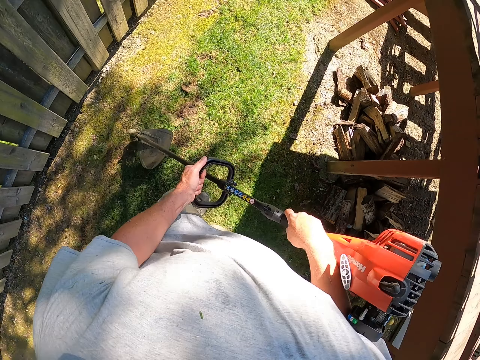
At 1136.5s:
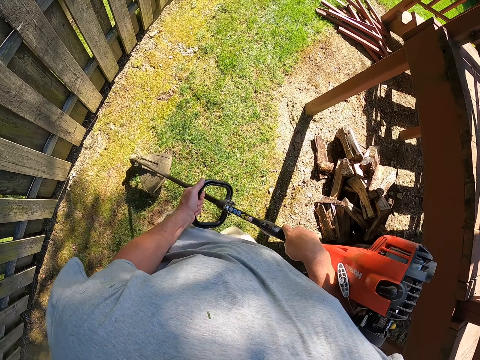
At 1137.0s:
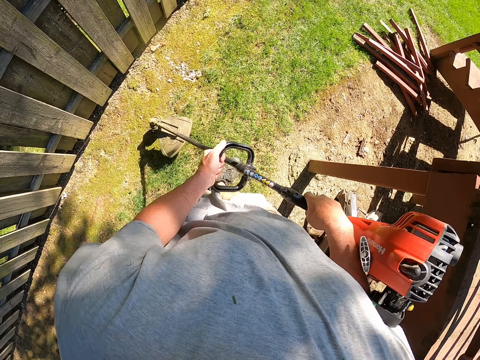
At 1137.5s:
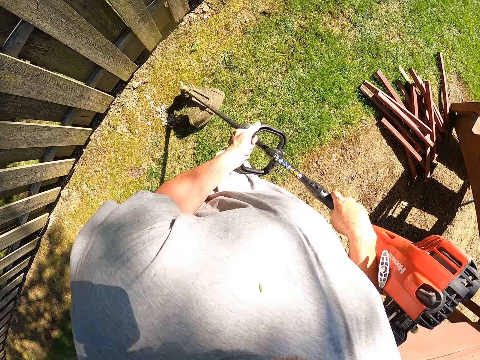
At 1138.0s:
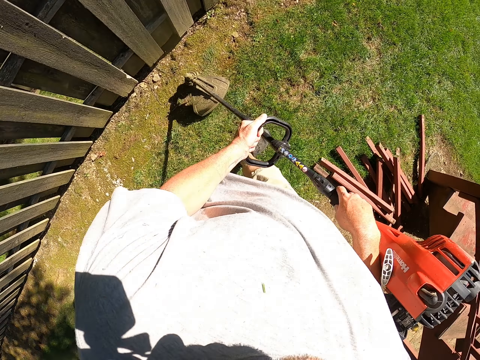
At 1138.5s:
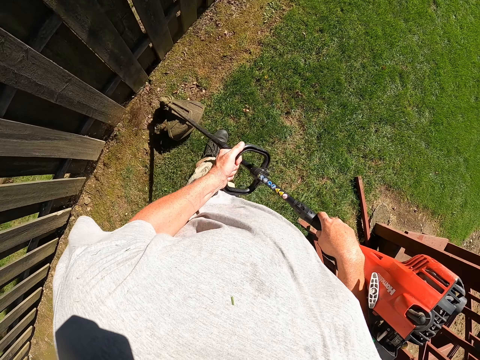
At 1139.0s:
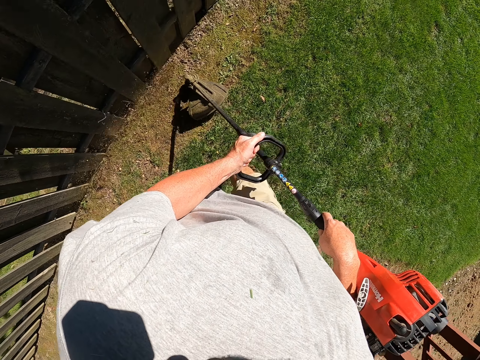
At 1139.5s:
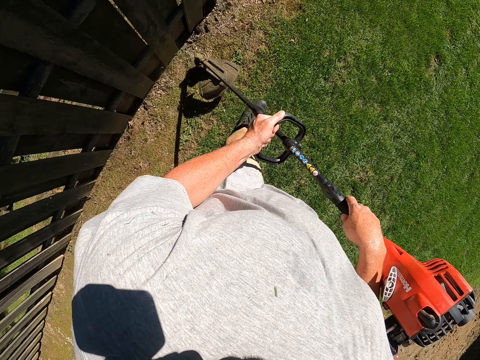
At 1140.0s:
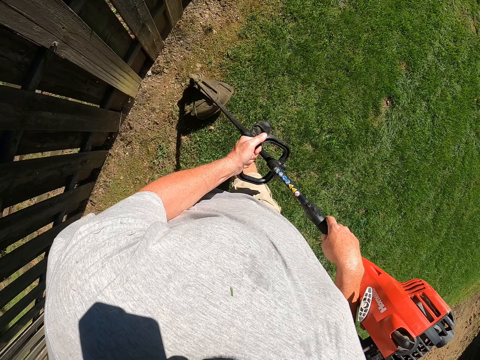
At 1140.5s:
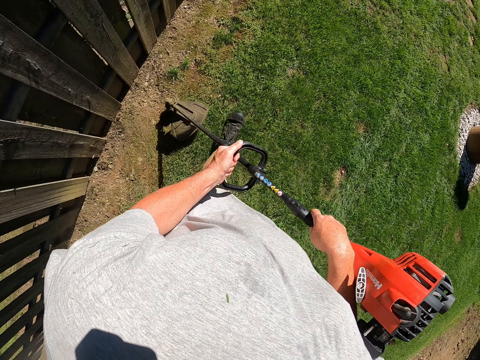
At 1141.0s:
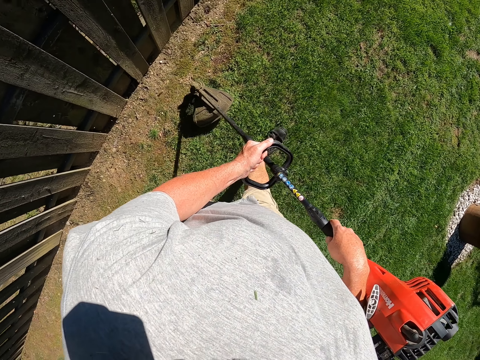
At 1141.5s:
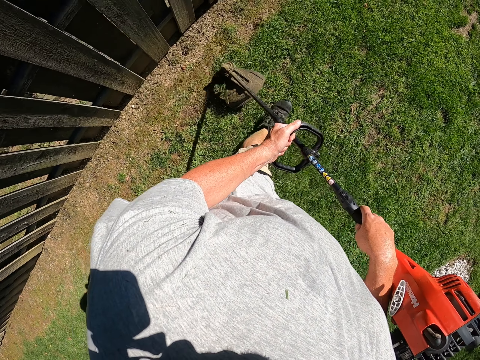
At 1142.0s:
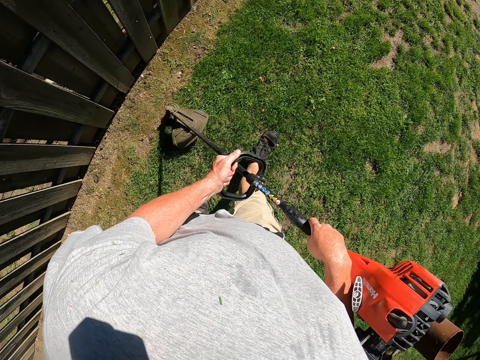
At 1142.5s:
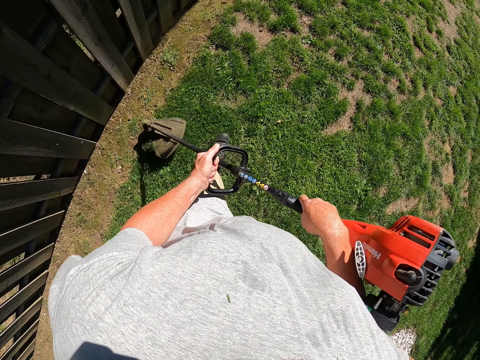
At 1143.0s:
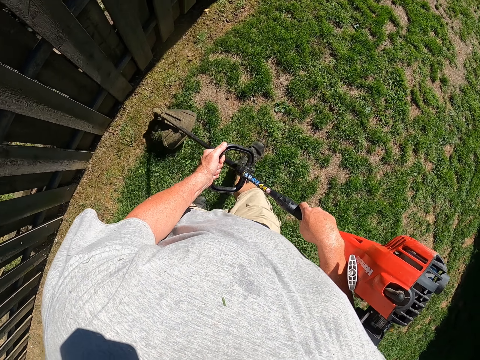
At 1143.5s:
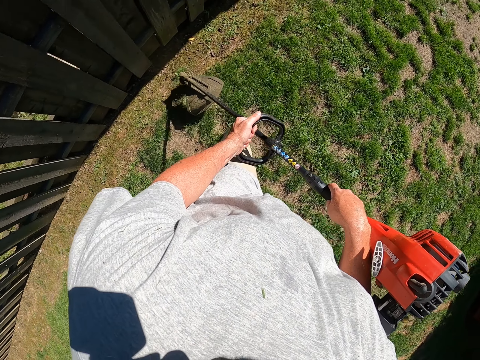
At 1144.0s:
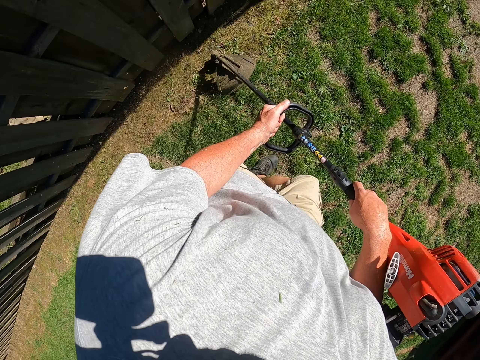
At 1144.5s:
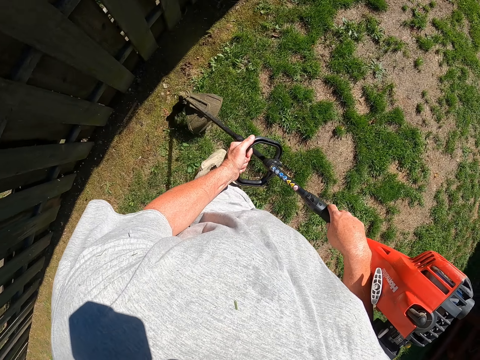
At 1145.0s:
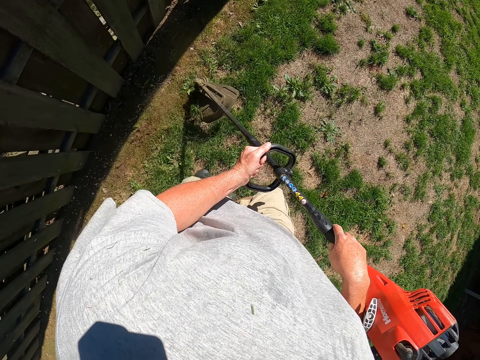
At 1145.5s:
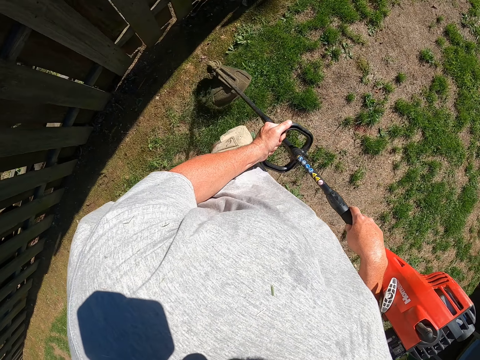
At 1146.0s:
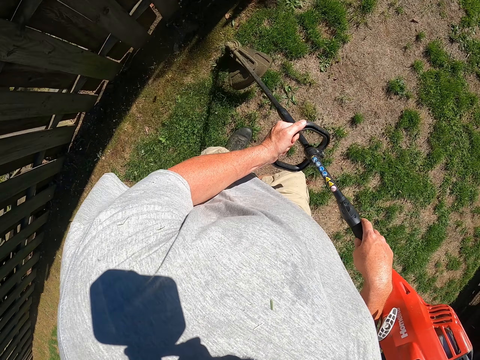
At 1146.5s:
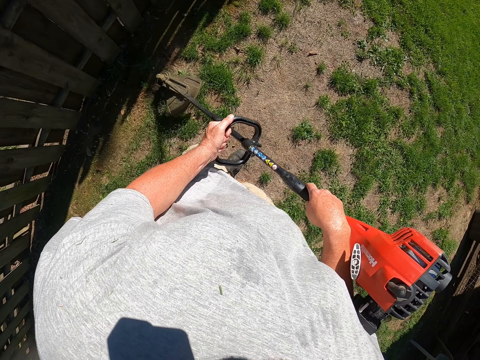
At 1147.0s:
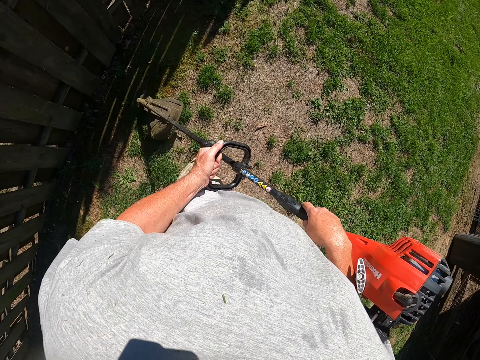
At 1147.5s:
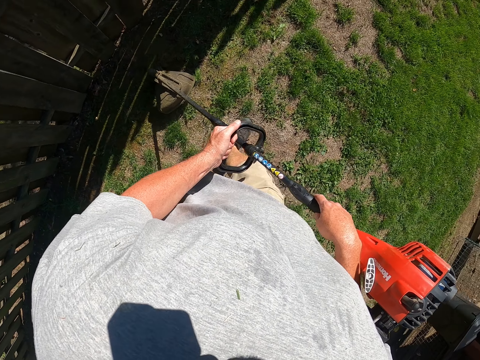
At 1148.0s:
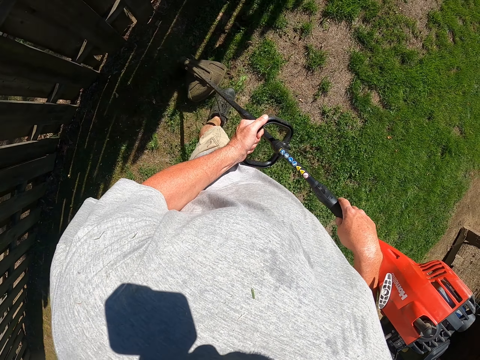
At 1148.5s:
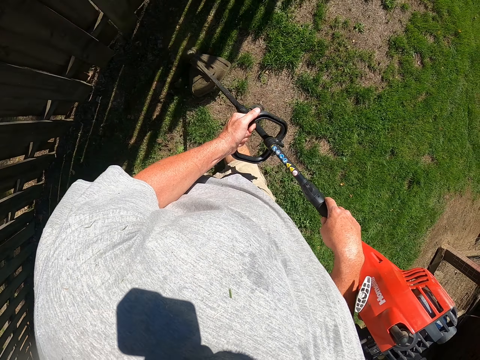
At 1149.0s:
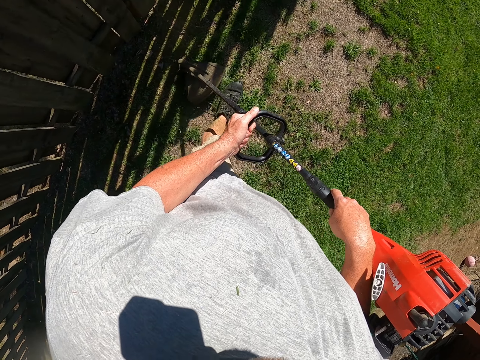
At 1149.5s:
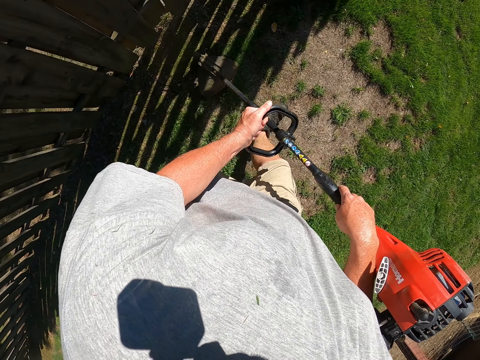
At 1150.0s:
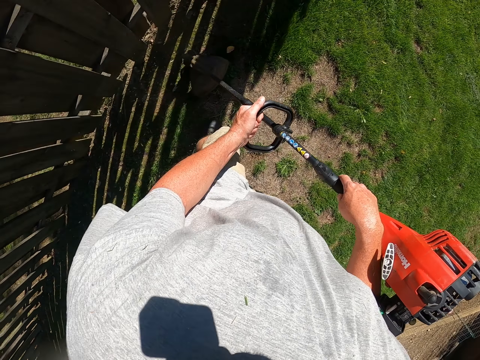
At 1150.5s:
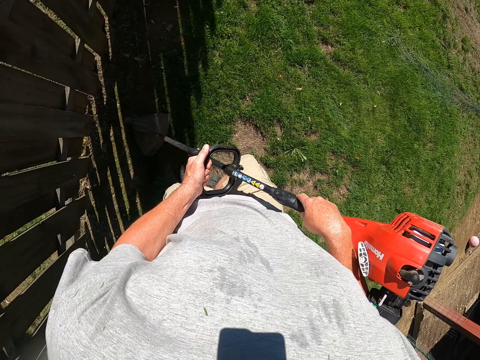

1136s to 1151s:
The camera wearer walks around the garden. They cut grass with a grass cutter. They cut grass with the grass cutter again. They walk around the garden. They cut grass with the grass cutter. They cut grass with the grass cutter repeatedly.

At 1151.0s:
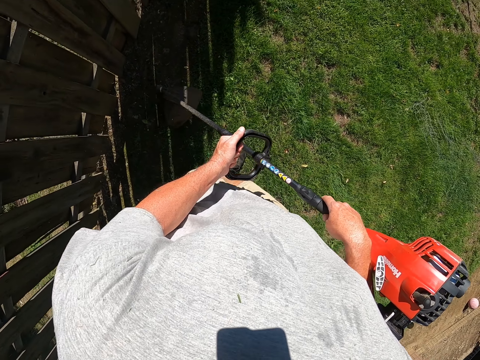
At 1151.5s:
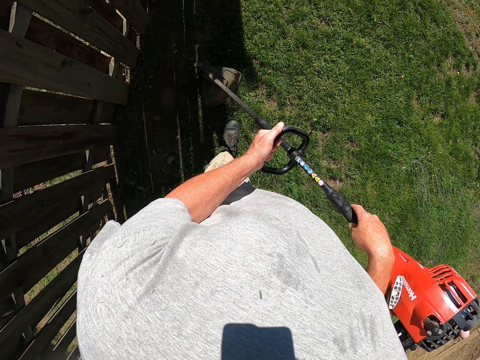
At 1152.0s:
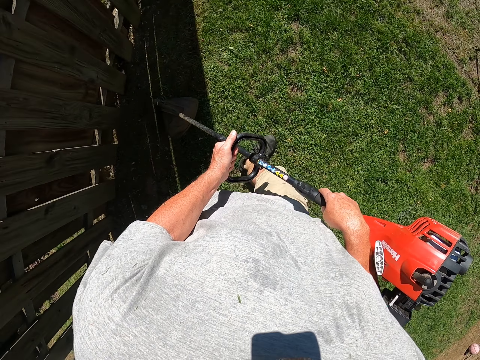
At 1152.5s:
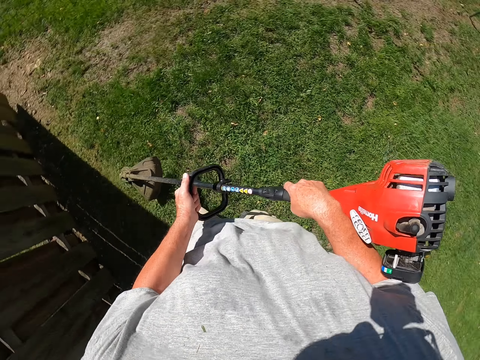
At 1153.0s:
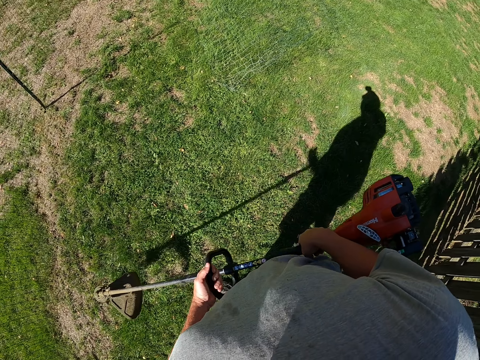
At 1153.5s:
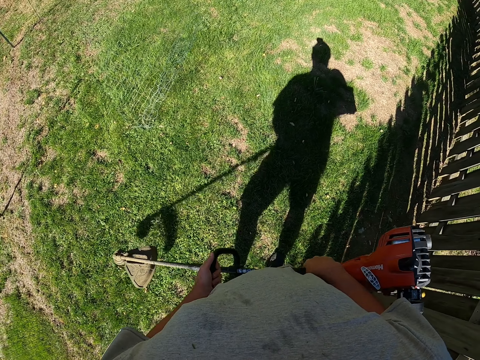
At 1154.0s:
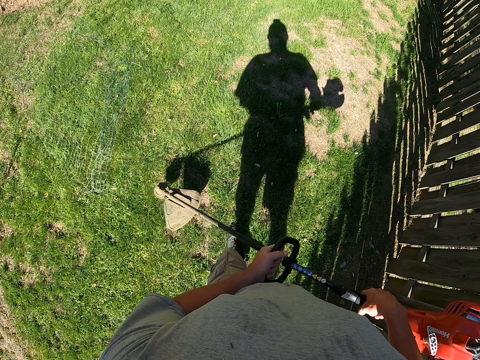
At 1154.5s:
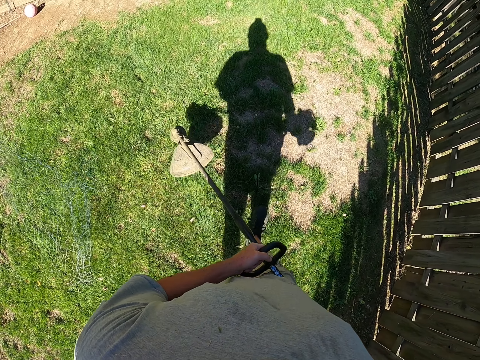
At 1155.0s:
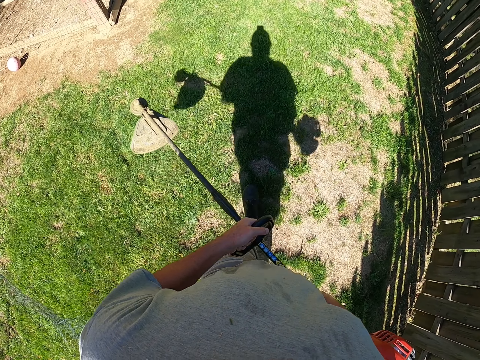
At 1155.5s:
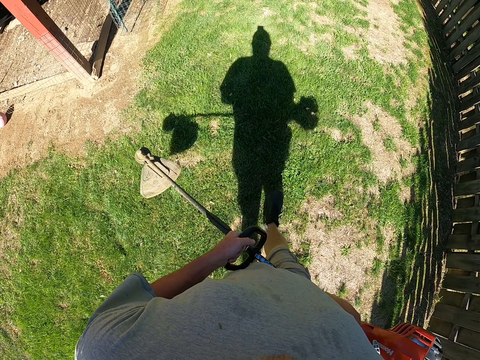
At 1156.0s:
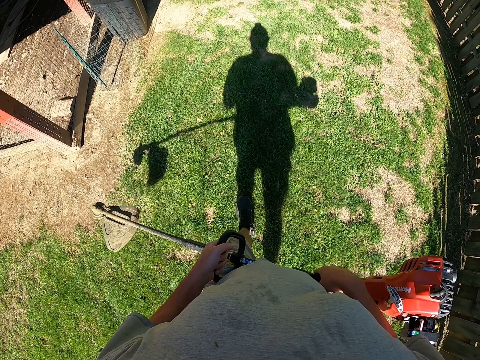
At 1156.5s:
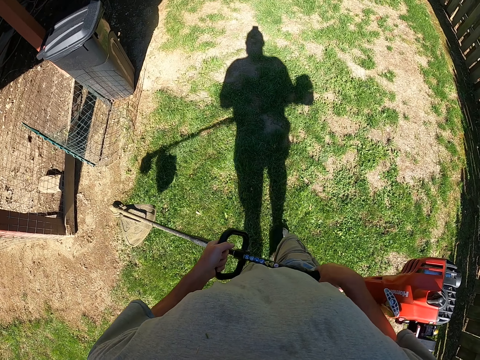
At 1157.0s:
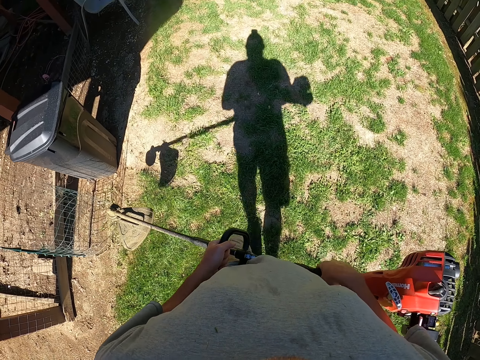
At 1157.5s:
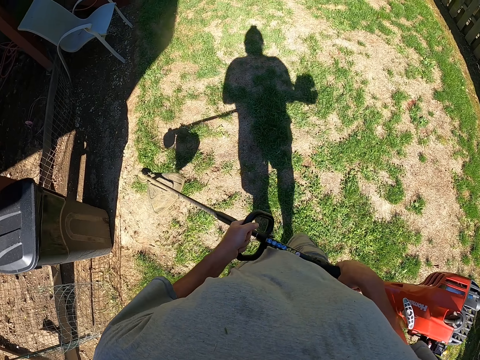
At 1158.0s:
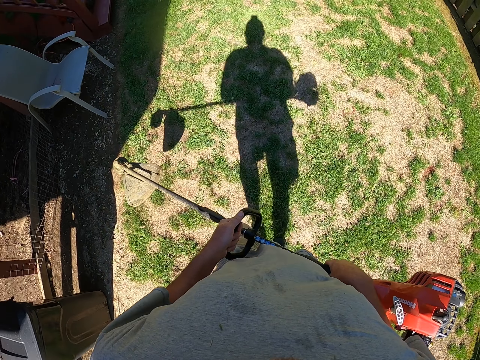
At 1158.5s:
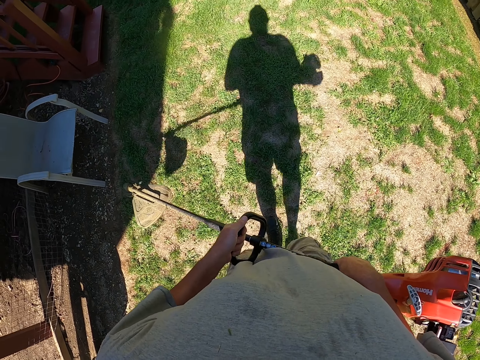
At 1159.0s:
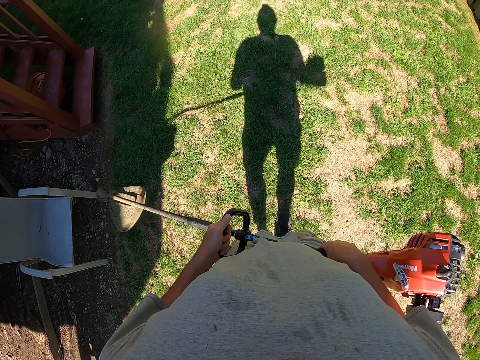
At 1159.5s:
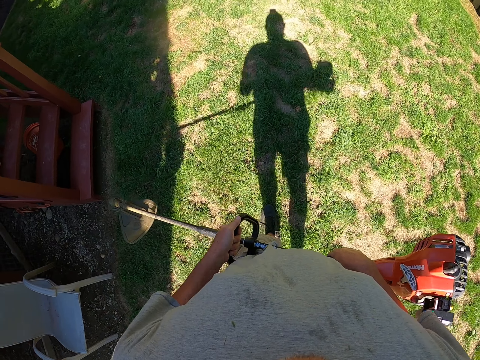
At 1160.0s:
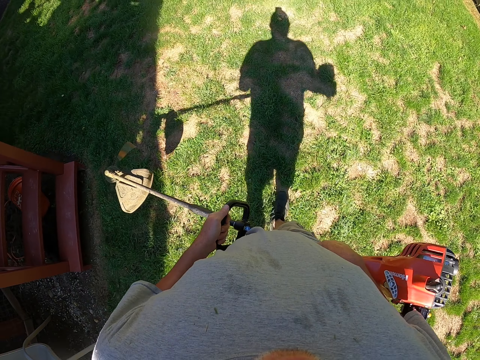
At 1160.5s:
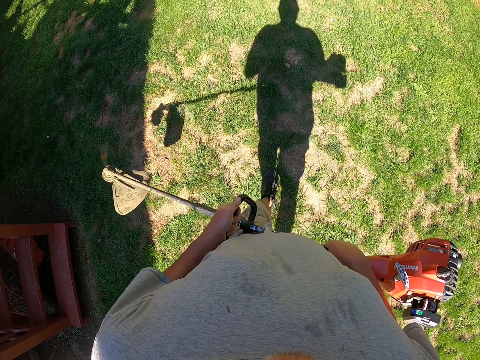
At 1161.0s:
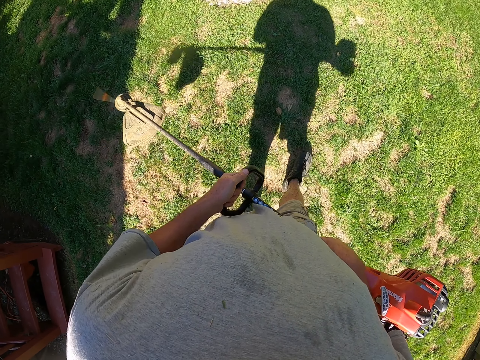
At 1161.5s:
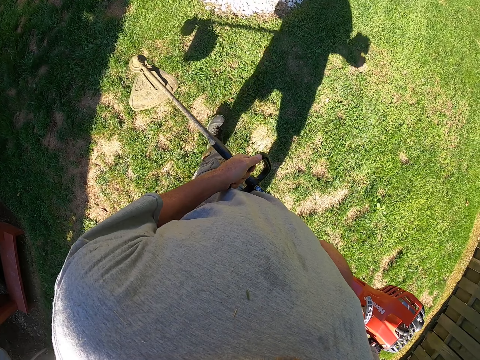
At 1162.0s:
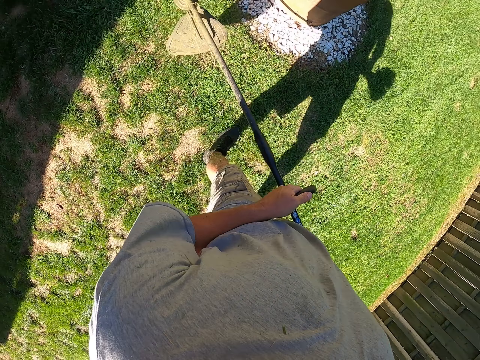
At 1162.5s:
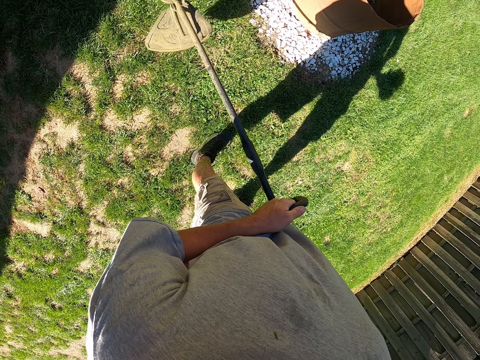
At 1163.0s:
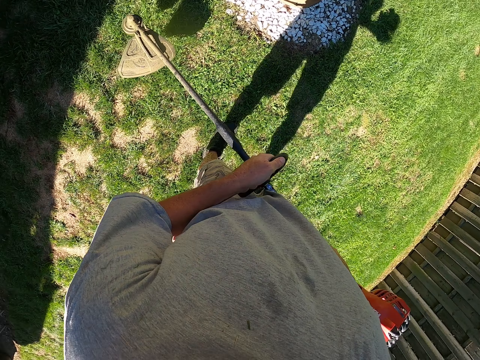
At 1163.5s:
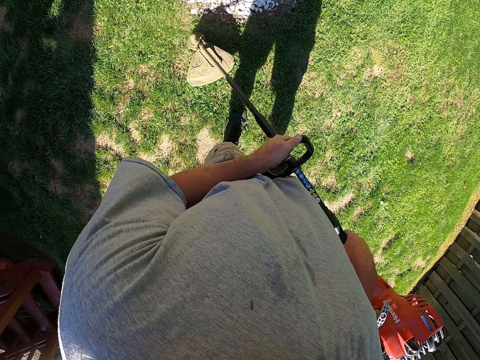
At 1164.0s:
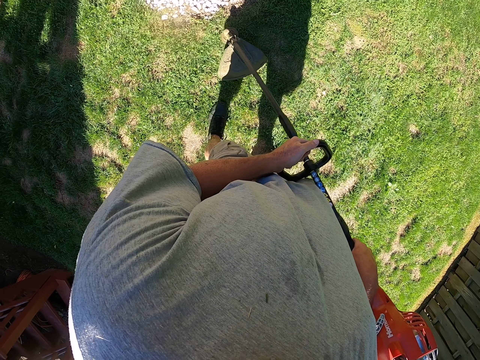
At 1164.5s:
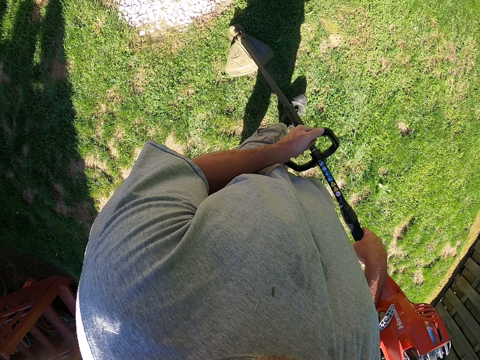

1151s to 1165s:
The camera wearer cuts grass with a grass cutter. They turn around. They walk around the garden. They turn on a brush cutter.
